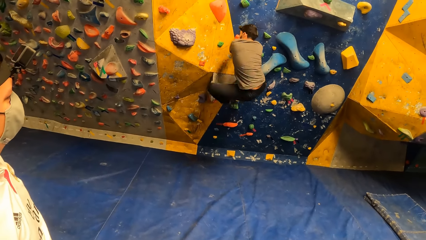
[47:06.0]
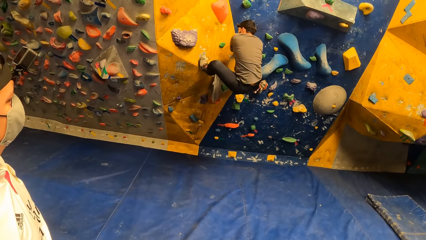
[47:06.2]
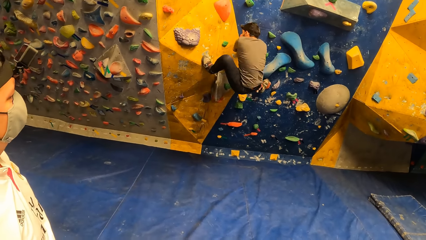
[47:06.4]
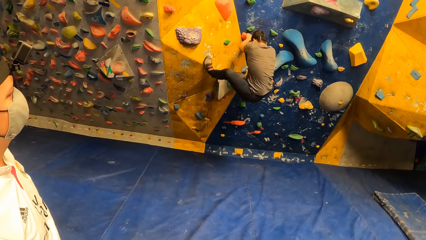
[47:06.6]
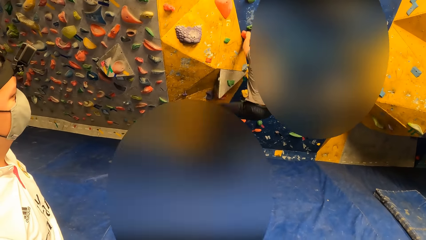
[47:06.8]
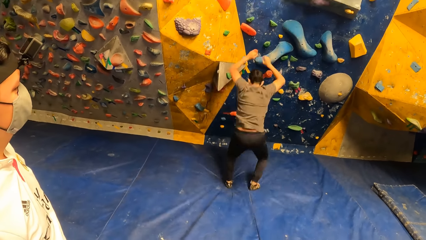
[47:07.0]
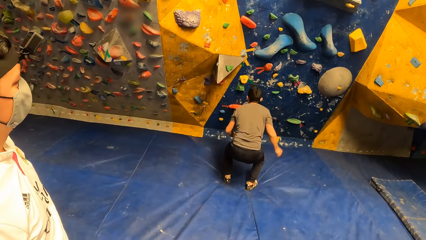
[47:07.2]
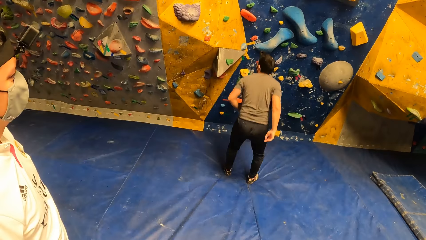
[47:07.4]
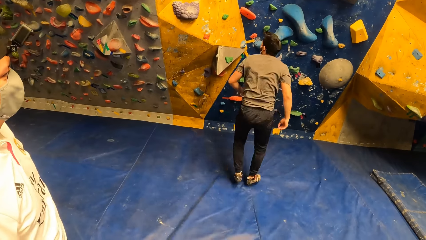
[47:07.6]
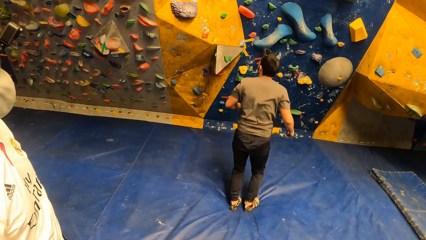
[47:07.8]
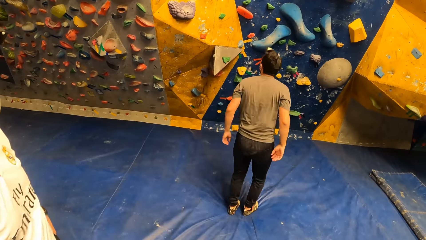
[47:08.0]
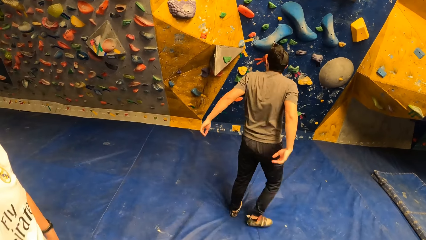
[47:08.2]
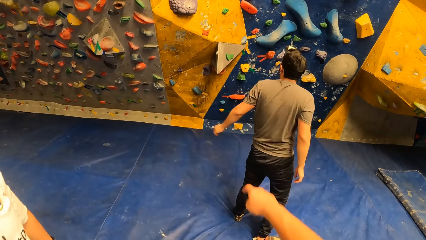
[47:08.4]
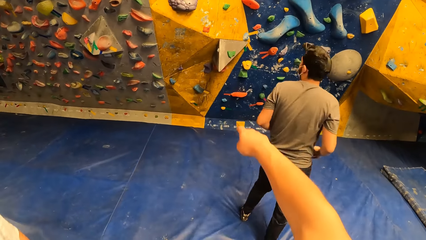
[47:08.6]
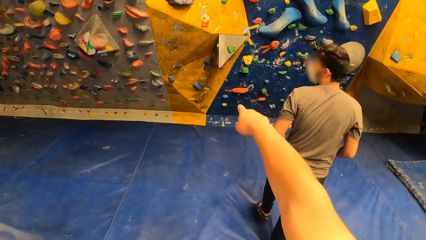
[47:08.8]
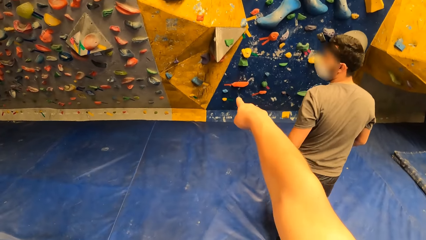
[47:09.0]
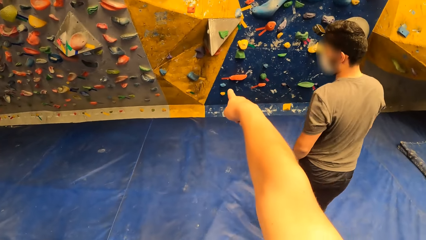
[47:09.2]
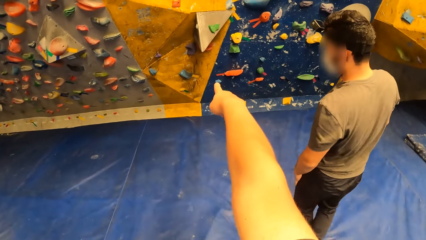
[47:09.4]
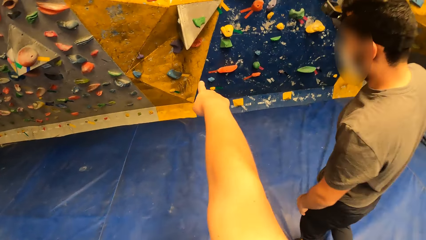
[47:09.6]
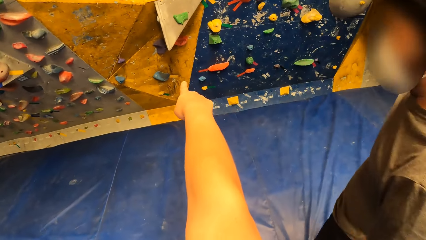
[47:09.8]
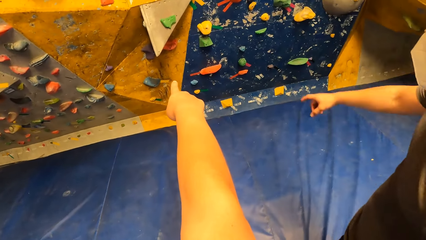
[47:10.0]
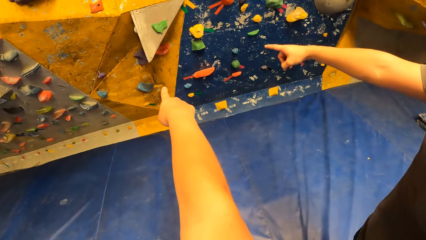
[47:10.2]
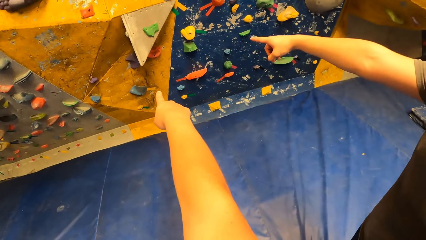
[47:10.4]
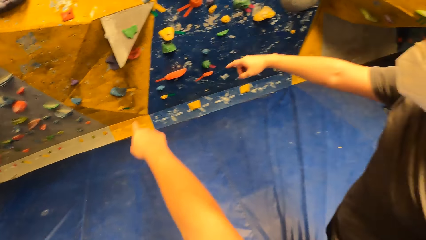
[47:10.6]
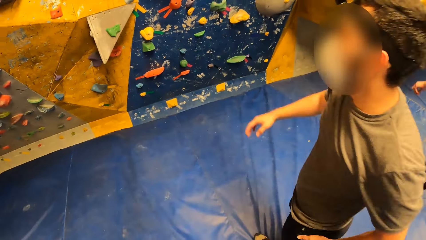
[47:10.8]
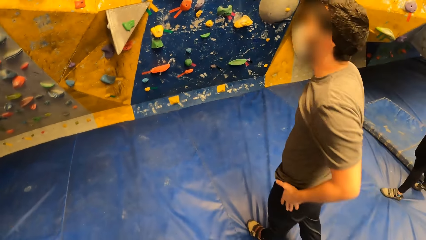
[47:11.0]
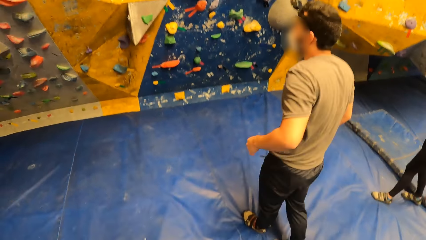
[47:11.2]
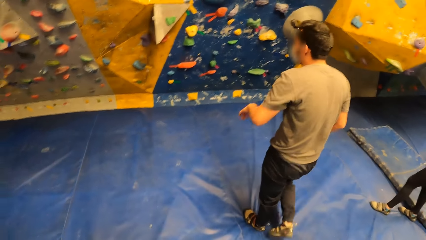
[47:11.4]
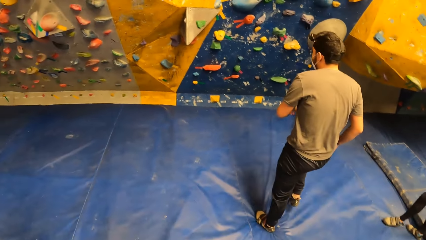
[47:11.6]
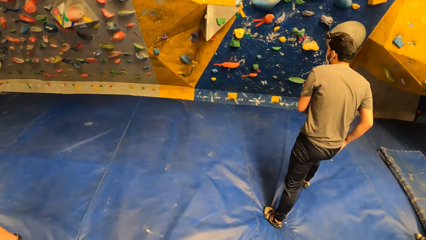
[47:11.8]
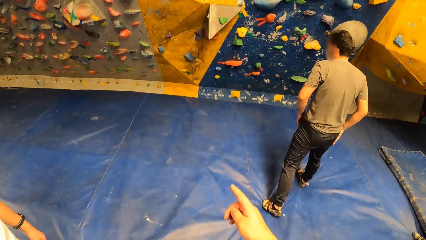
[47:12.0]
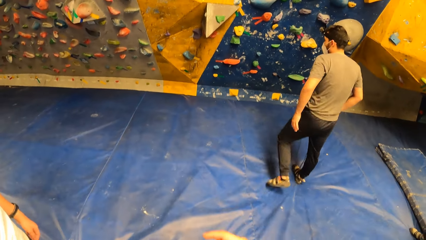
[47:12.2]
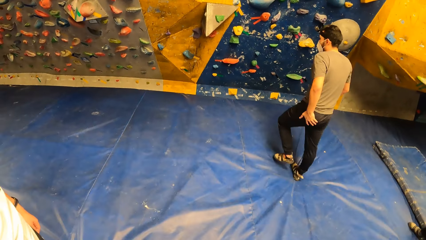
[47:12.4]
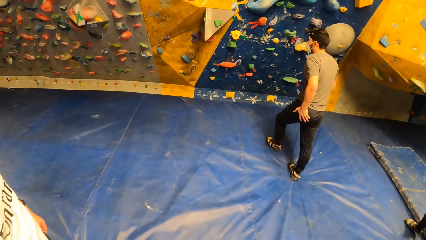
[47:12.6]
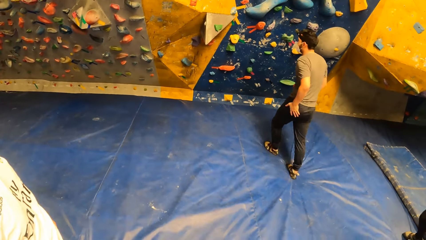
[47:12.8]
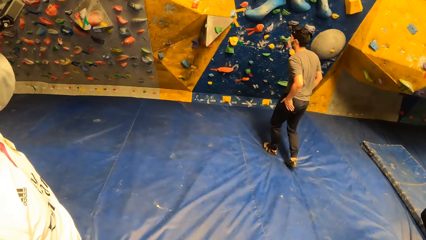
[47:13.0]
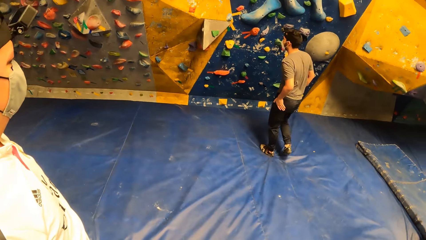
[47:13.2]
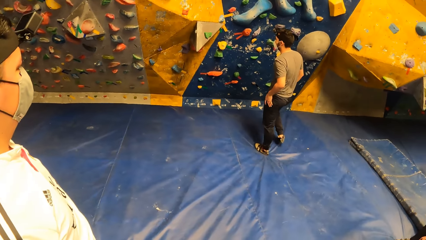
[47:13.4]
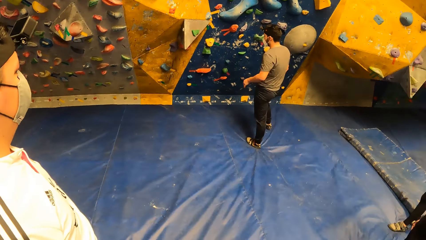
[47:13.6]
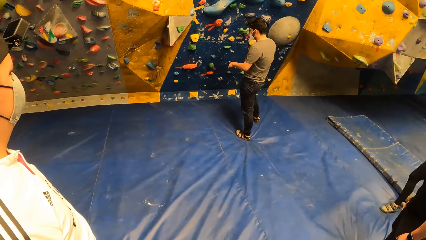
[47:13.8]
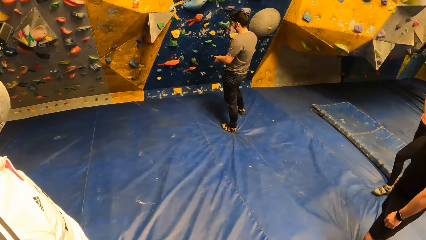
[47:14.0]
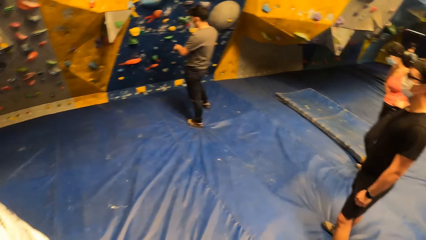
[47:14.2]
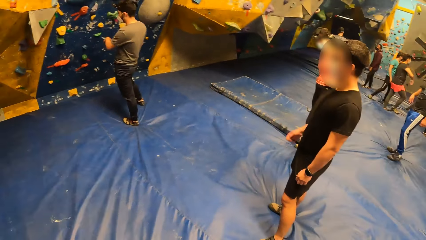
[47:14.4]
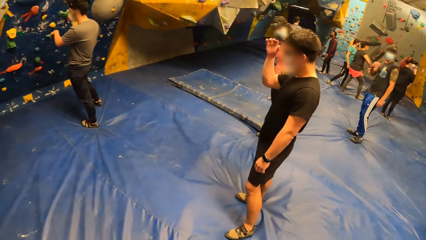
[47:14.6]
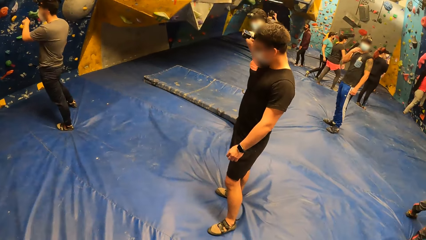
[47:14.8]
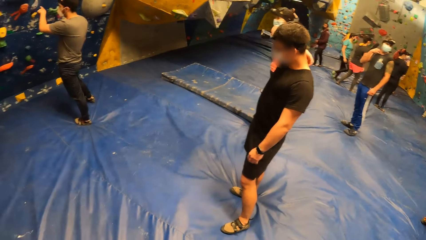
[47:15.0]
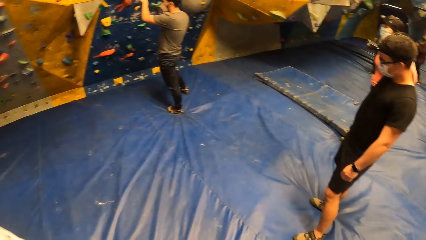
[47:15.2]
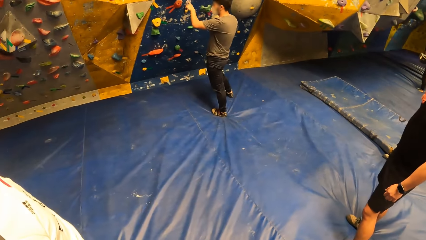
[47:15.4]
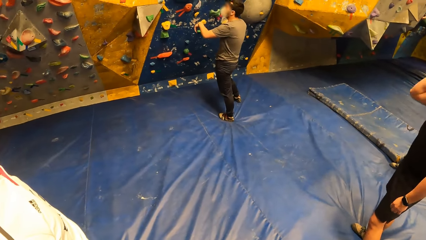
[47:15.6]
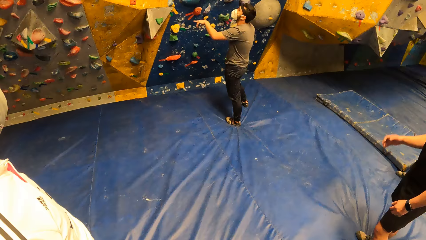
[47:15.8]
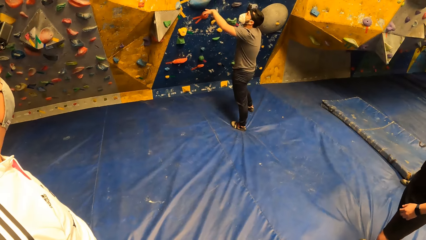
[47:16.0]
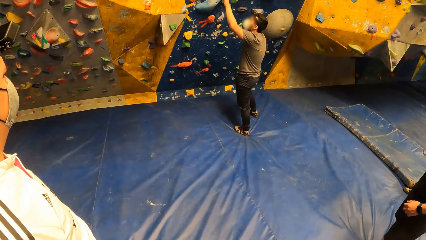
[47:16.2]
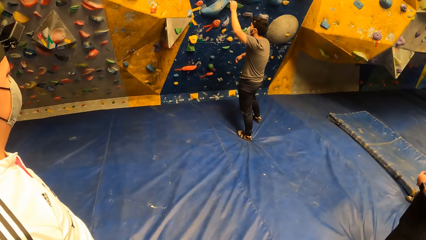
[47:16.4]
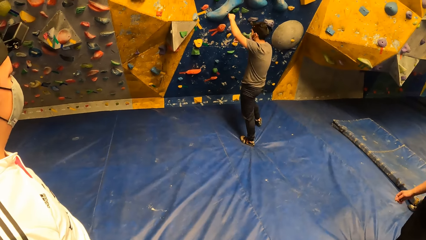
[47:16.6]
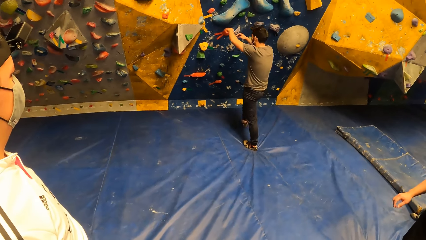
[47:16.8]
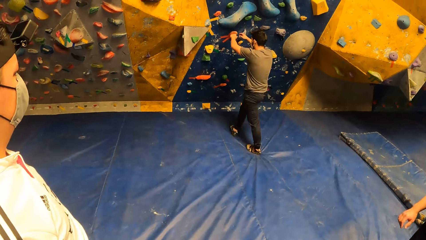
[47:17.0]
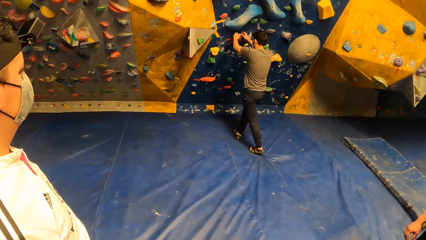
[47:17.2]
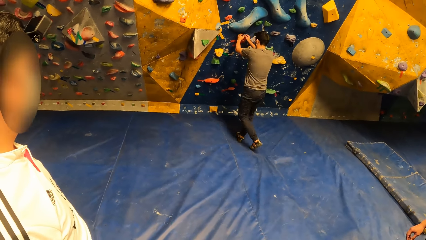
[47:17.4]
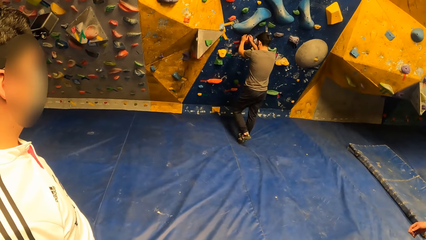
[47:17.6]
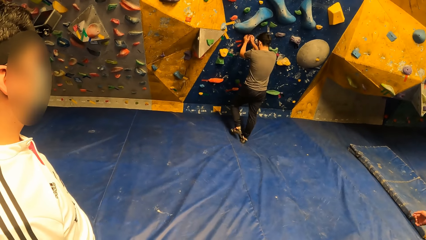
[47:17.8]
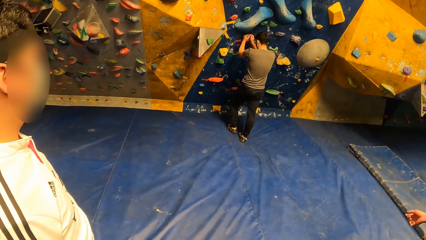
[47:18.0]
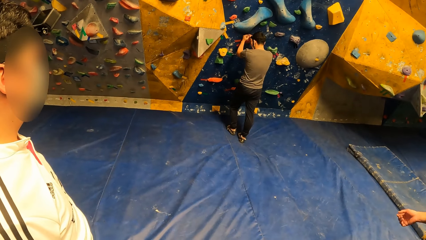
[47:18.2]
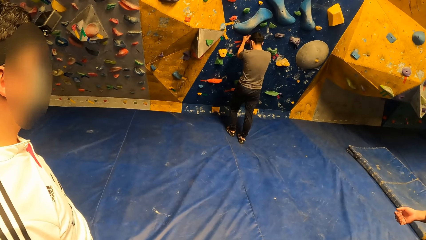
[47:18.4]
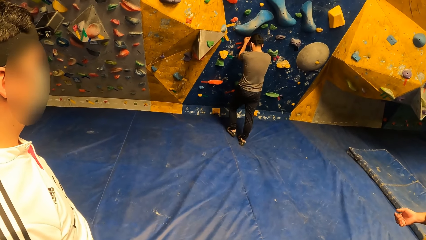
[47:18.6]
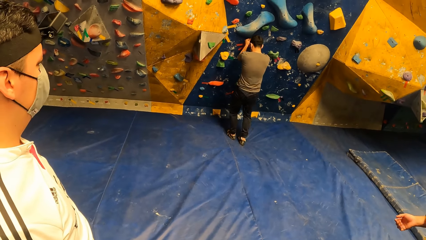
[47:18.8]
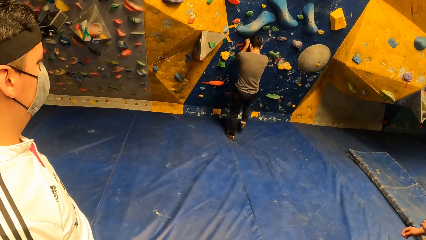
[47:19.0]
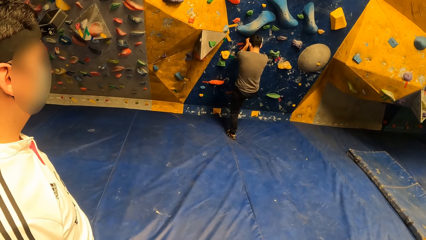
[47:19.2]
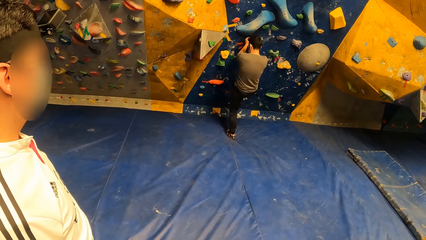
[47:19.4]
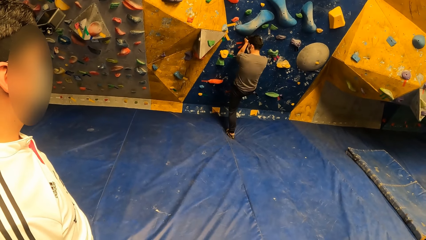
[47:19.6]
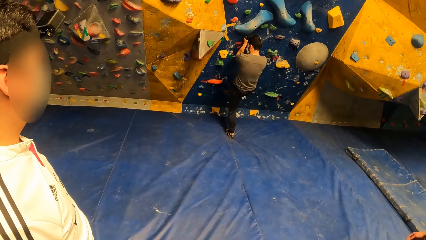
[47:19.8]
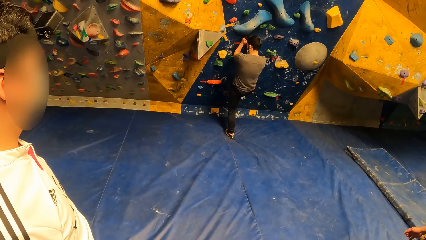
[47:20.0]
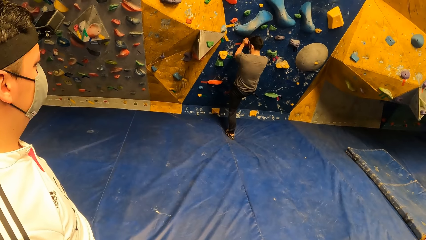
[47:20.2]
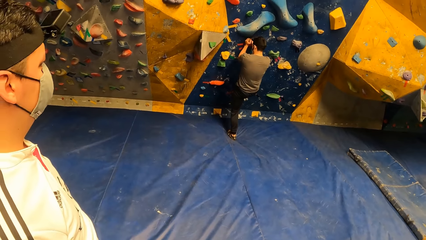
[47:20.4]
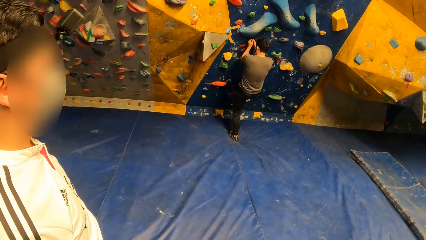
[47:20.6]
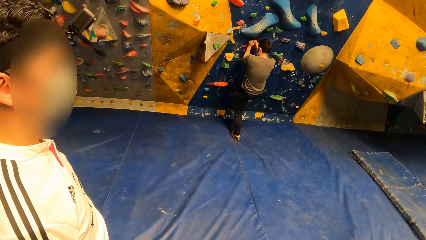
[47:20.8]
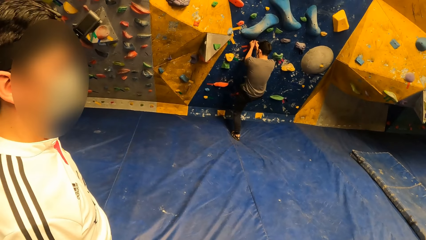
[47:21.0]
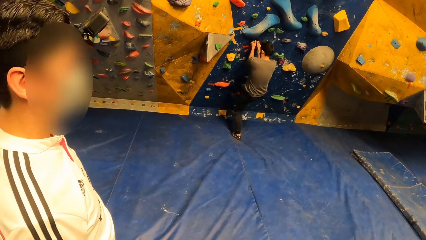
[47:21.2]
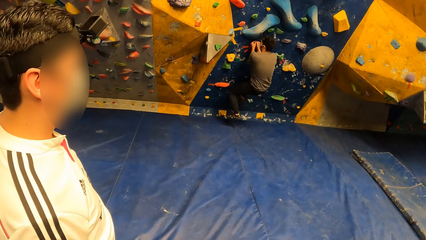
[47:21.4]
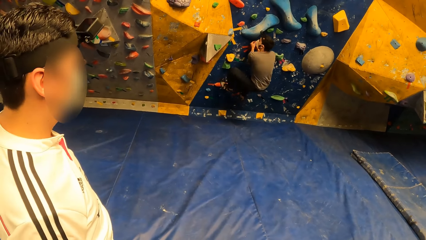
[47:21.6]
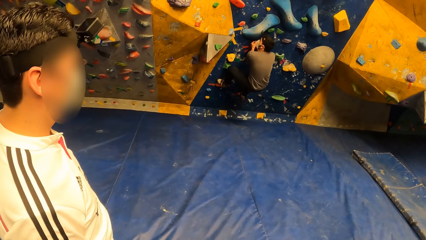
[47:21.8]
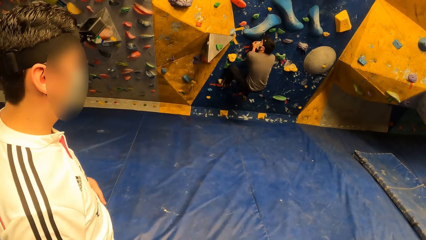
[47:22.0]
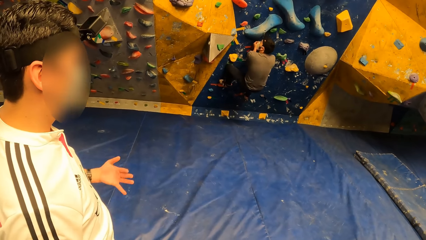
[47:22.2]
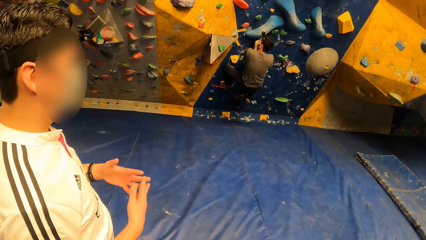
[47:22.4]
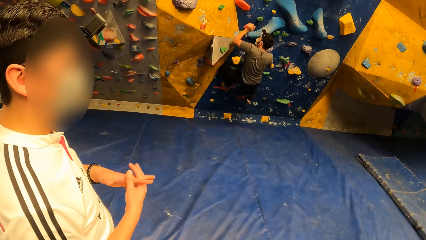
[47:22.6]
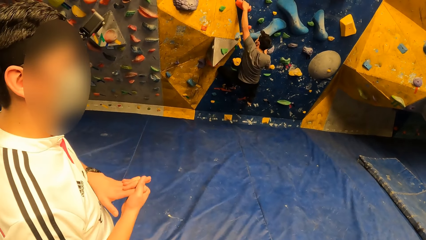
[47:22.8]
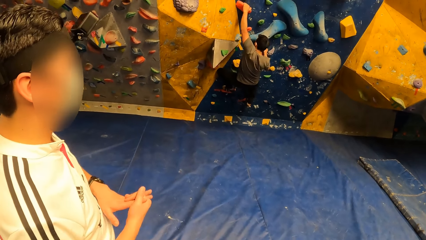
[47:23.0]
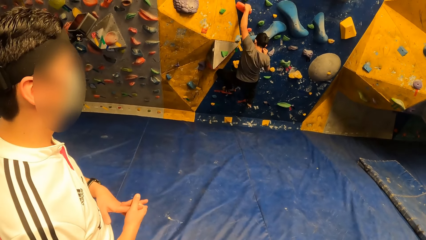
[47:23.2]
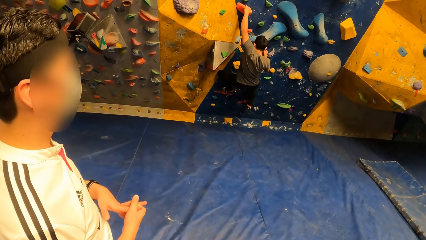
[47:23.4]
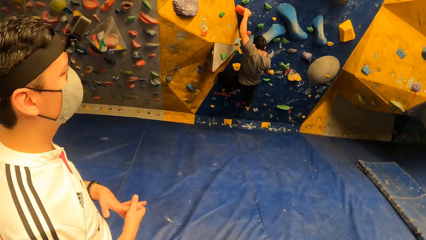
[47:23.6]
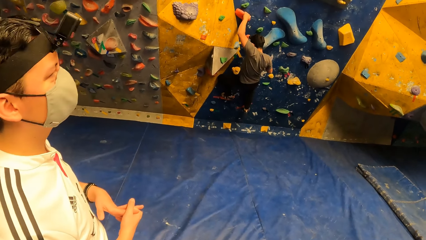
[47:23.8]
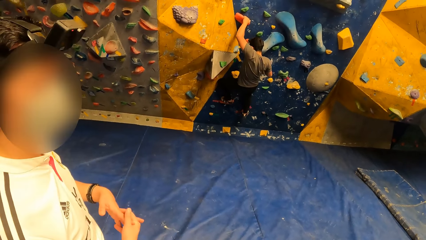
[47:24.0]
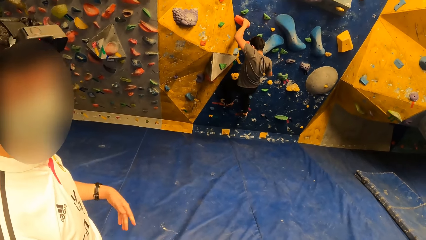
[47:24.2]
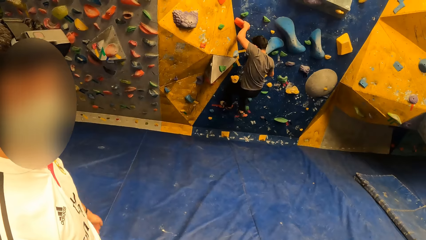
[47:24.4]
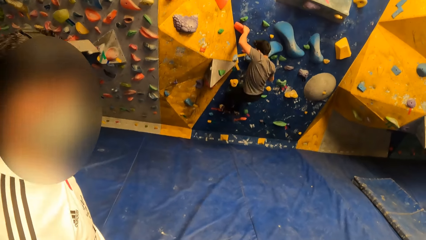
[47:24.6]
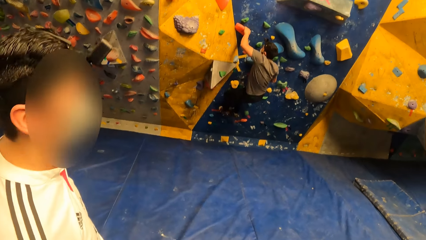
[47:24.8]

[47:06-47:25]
The man climbs down from the bouldering wall. The camera wearer points his finger towards the bouldering wall and interacts with the man. The man points his finger towards the bouldering wall. He cleans his hands on his trouser. He climbs the bouldering wall.
